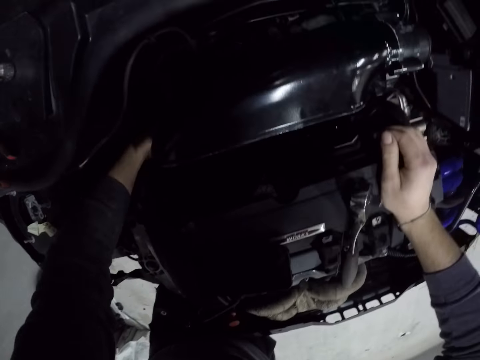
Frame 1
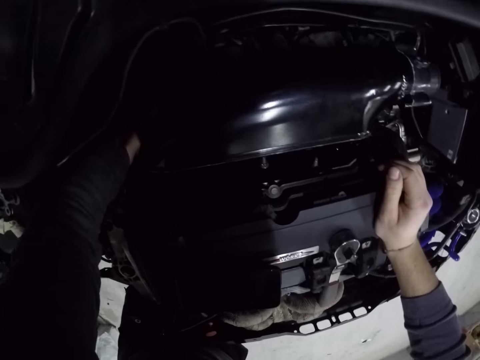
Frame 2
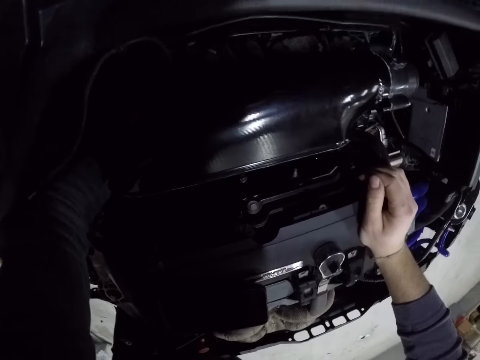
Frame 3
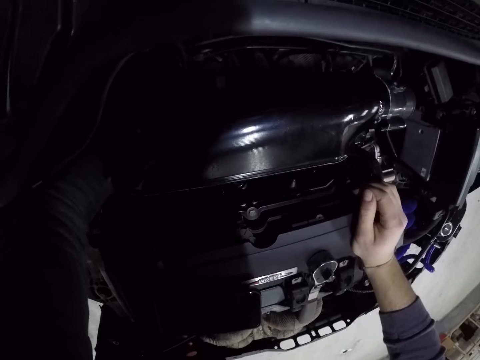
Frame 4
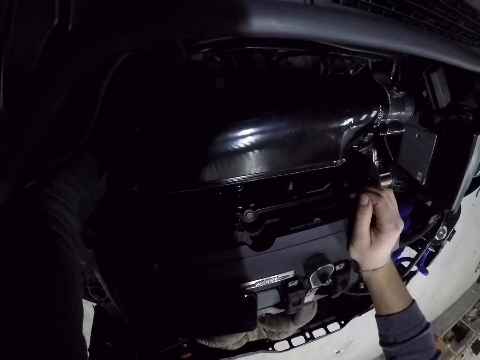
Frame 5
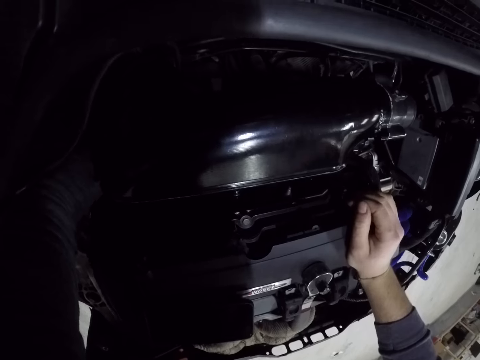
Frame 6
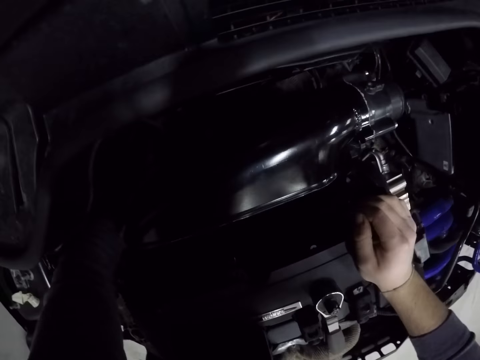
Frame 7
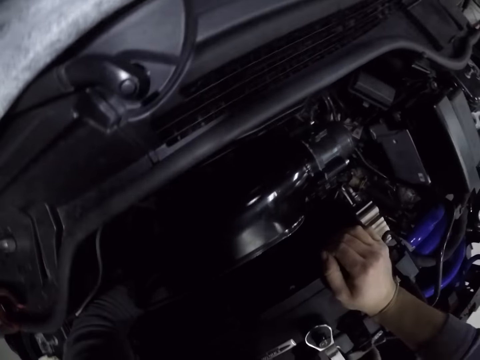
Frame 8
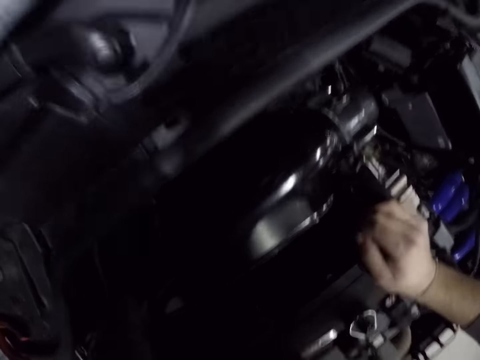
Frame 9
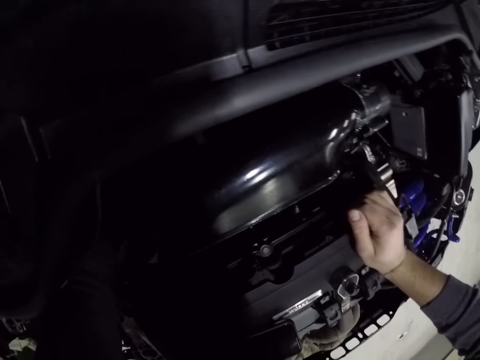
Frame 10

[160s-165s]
The camera wearer tightens the bolt with the wrench in his left hand.

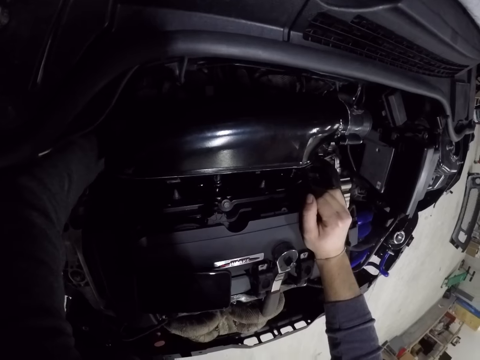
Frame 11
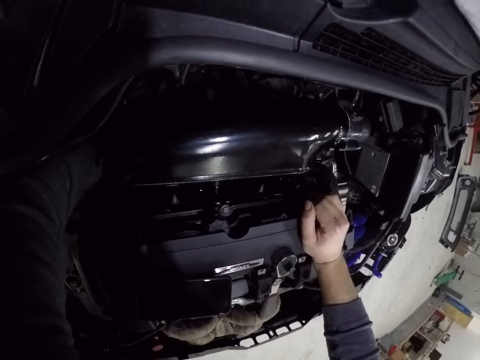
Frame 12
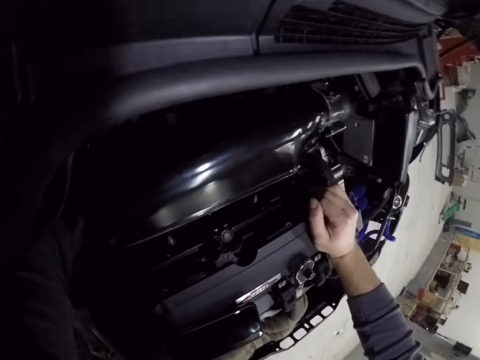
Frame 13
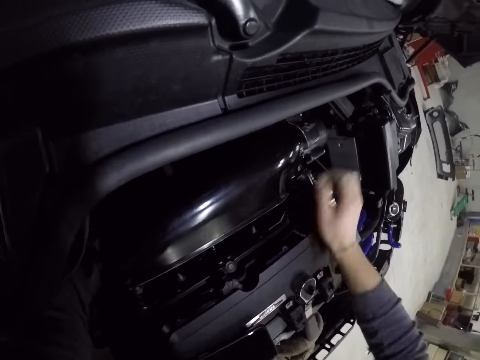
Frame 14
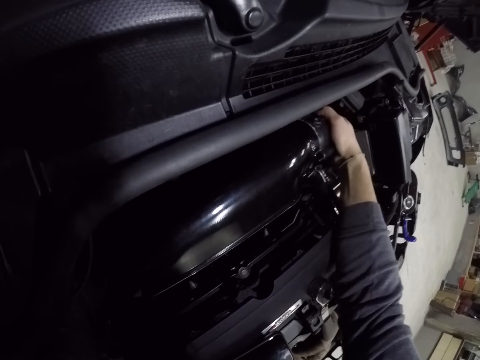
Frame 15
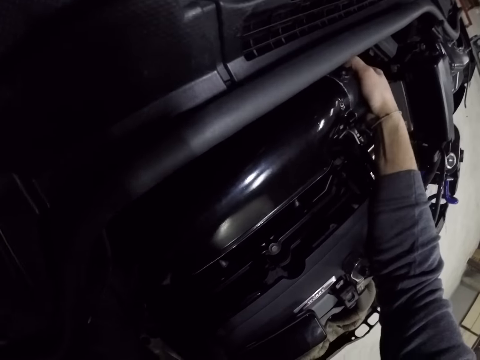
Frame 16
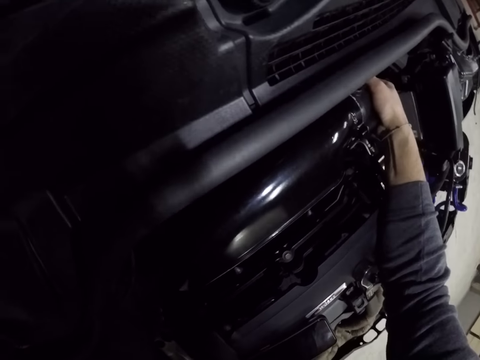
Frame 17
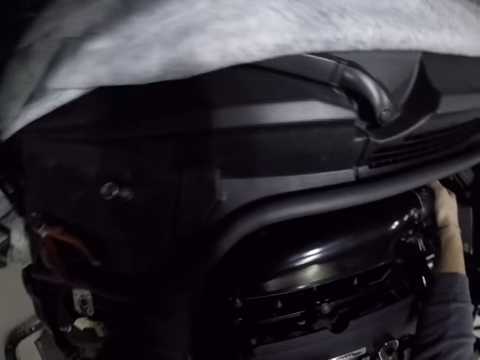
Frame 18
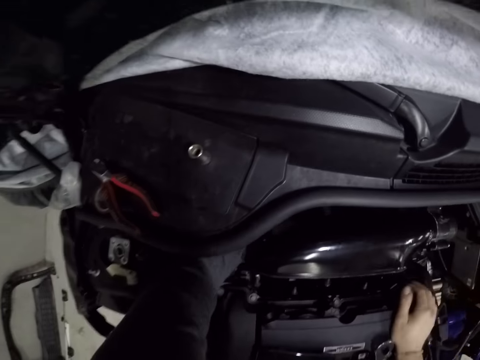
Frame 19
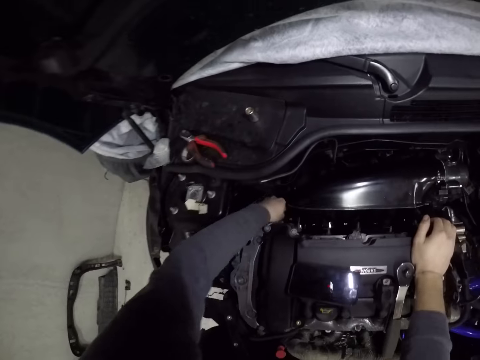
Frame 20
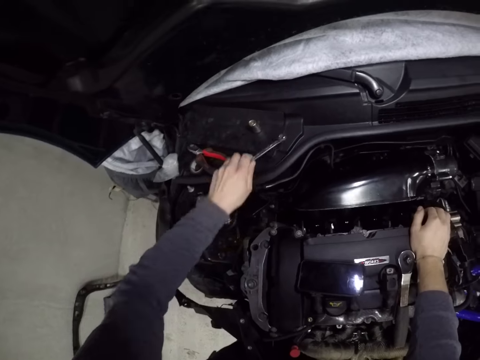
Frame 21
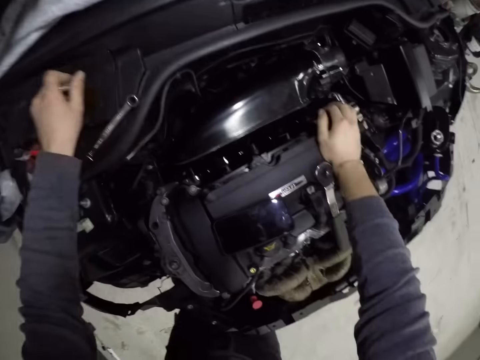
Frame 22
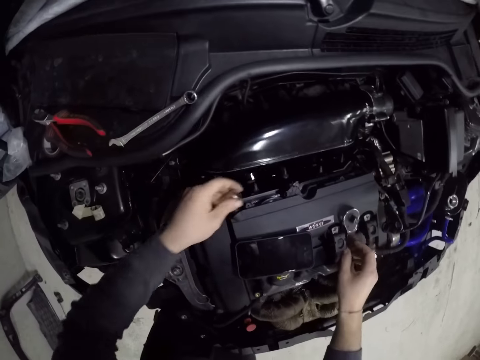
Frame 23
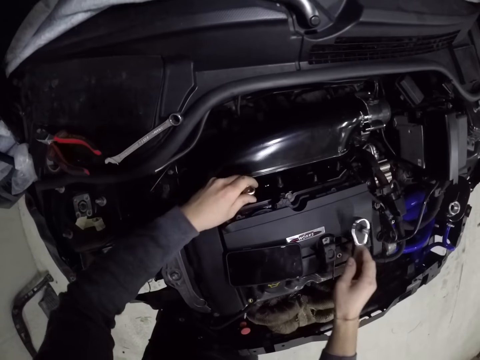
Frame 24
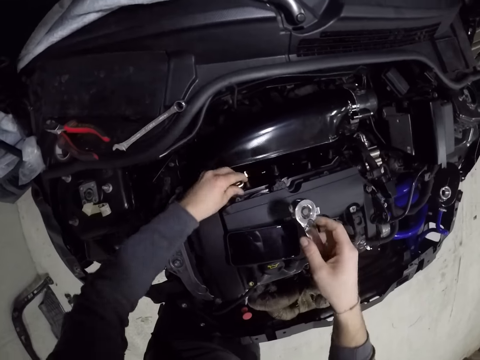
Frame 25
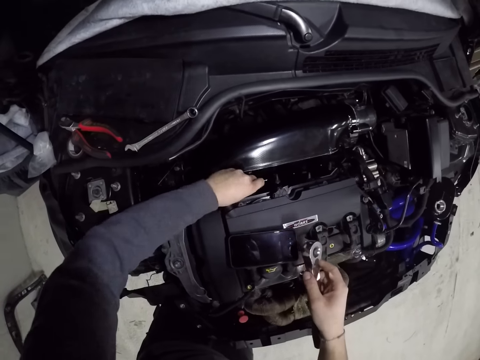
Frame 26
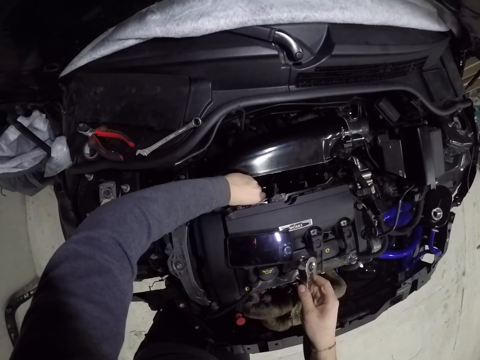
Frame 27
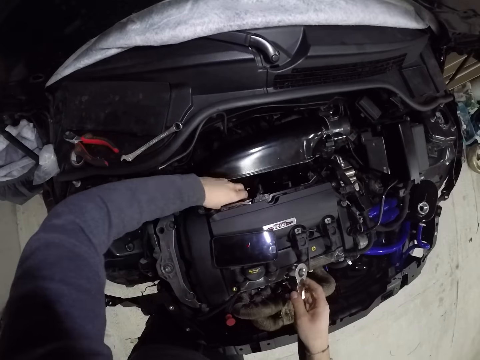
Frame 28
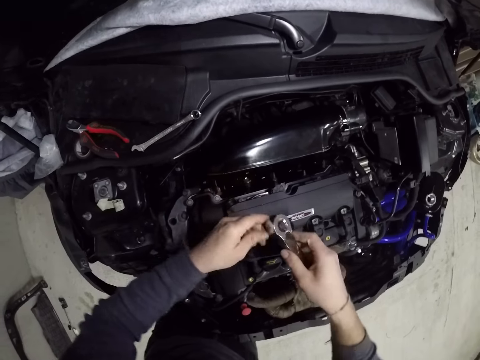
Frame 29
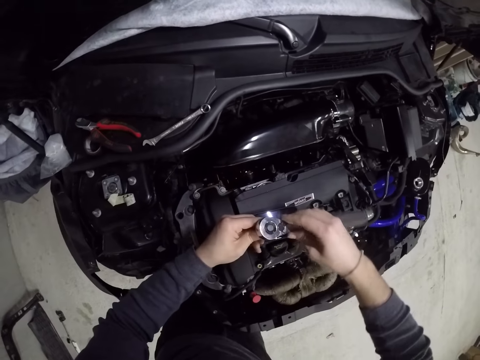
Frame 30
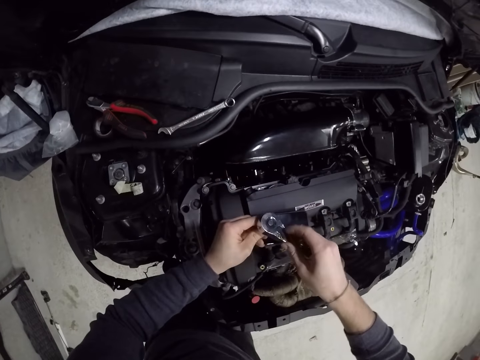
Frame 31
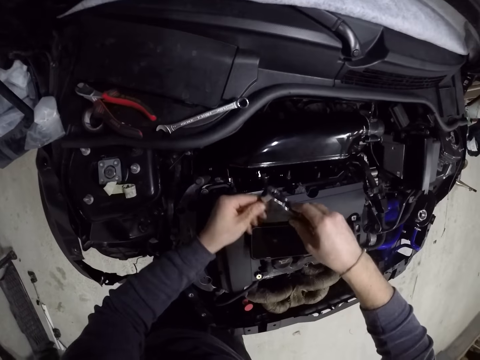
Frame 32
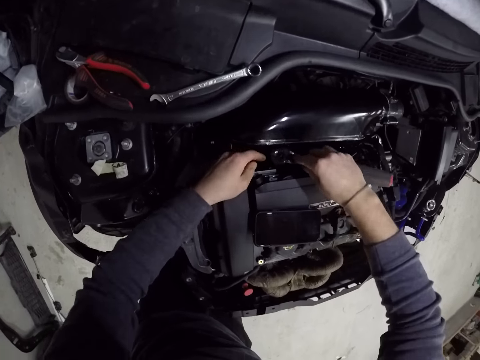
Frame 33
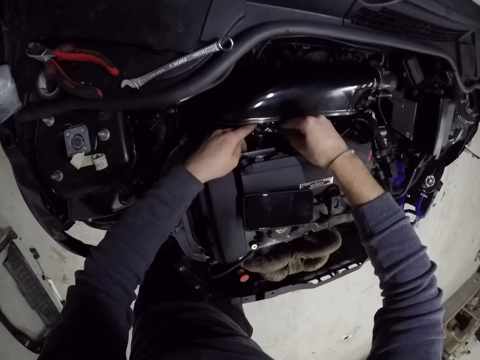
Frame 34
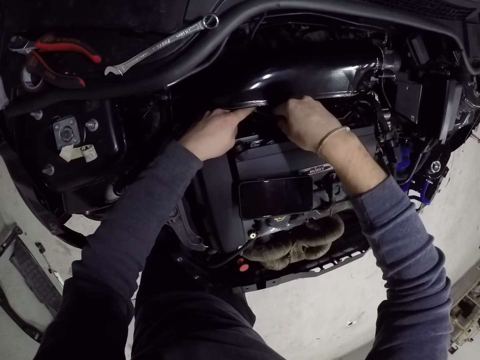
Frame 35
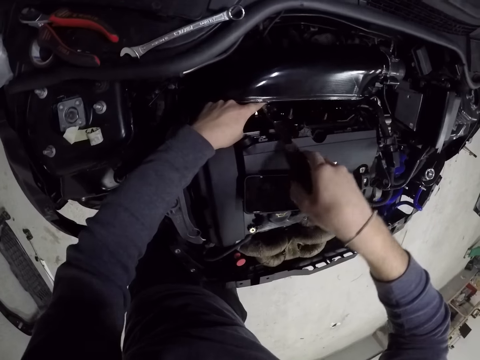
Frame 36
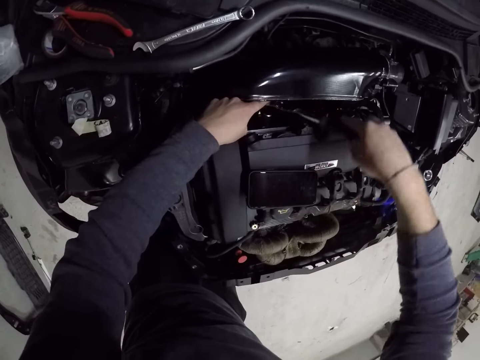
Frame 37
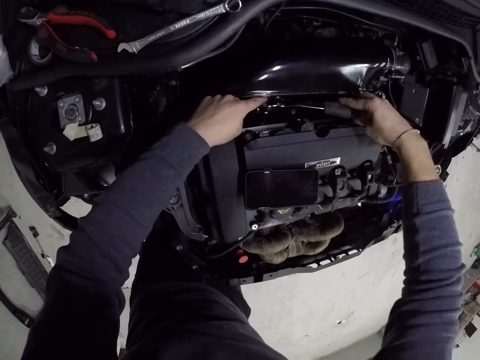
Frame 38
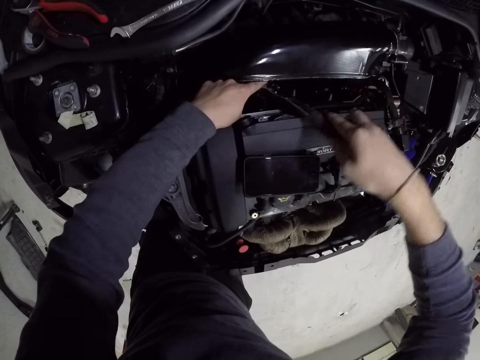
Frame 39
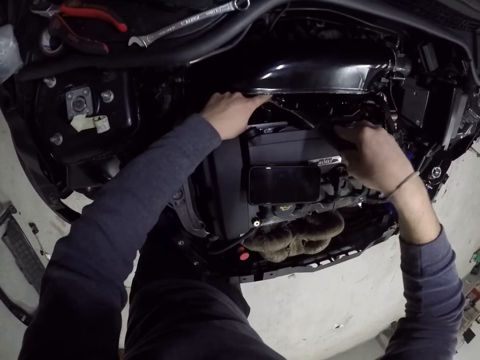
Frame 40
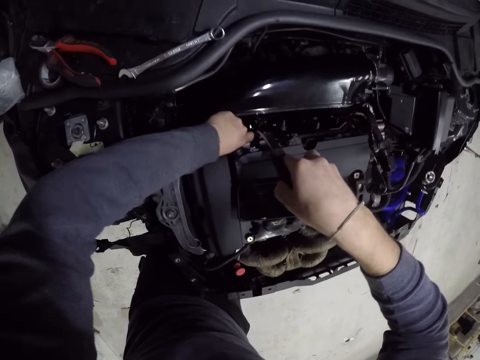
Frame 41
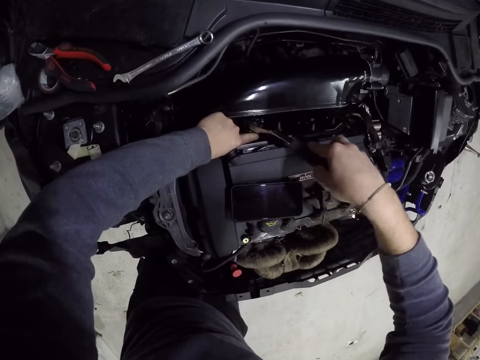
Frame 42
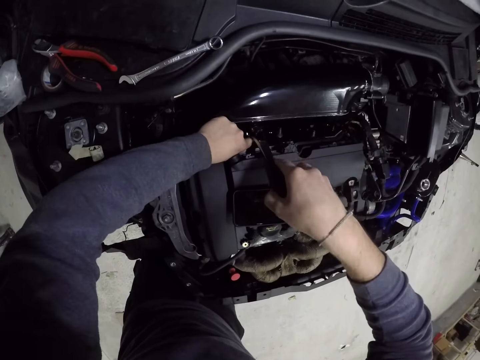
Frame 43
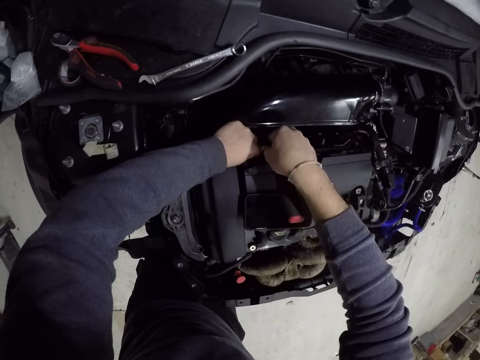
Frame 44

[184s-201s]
The camera wearer holds the car engine with his right hand. He tightens the bolt with the wrench in his left hand. He drops the wrench in his left hand on the car. He takes the ring spinner with his left hand from the car. He puts the nut on the car. He picks up the nut. He picks up the allen or wrench from the car engine with his right hand. He tightens the bolt with the ring spinner in his left hand. He fixes the nut in the bolt. He puts the ring spinner inside the allen with his hands. He adjusts the wrench. He tightens the bolt with the allen in his hands.

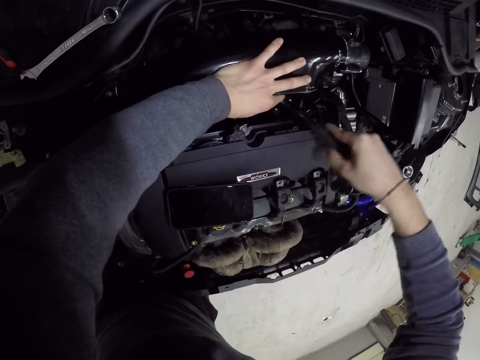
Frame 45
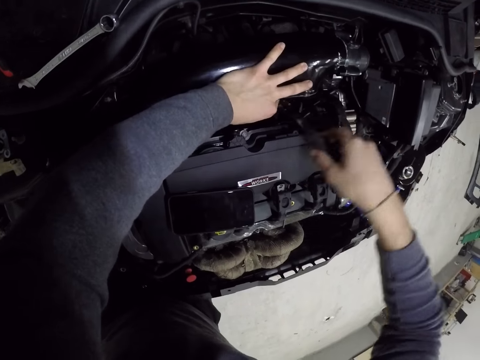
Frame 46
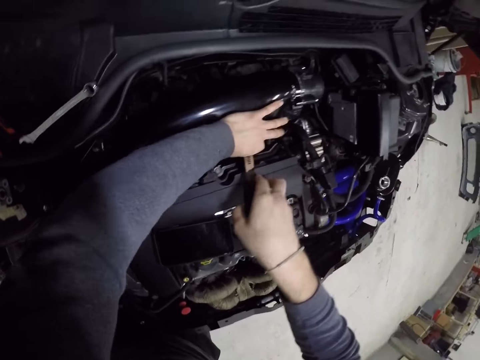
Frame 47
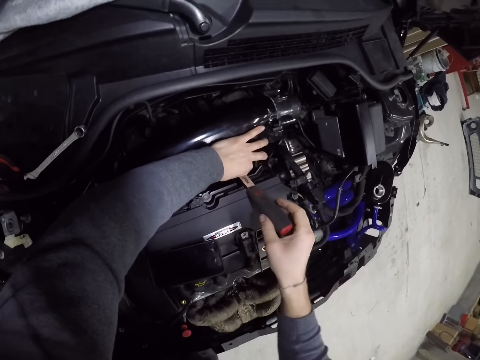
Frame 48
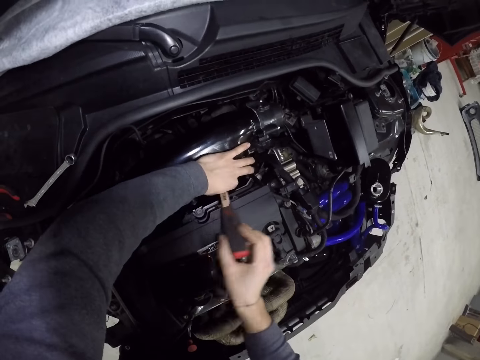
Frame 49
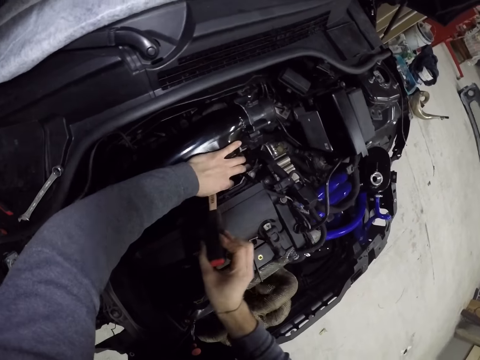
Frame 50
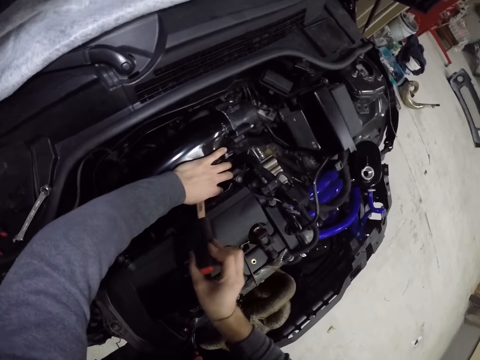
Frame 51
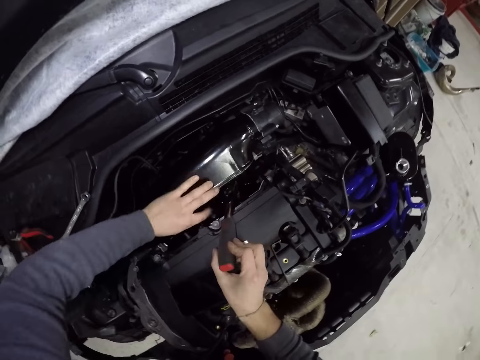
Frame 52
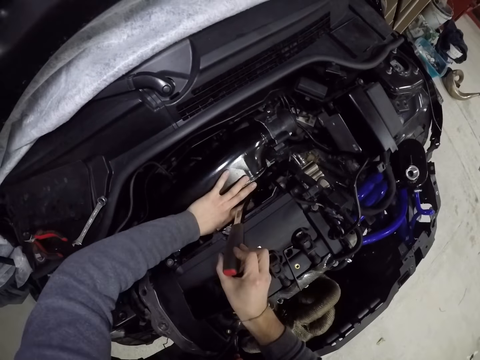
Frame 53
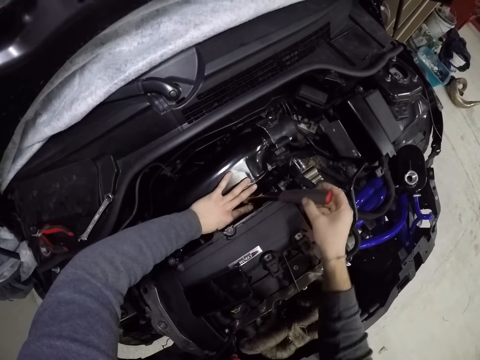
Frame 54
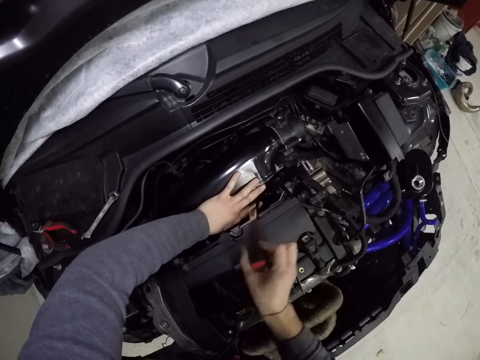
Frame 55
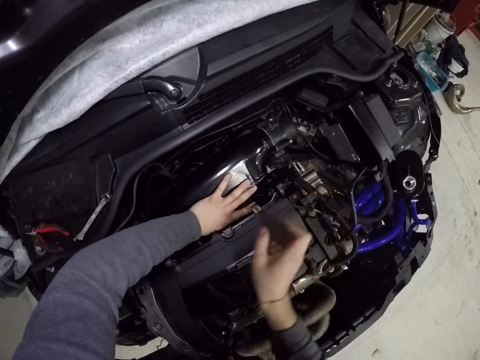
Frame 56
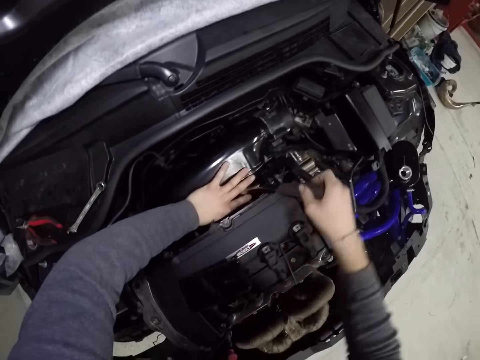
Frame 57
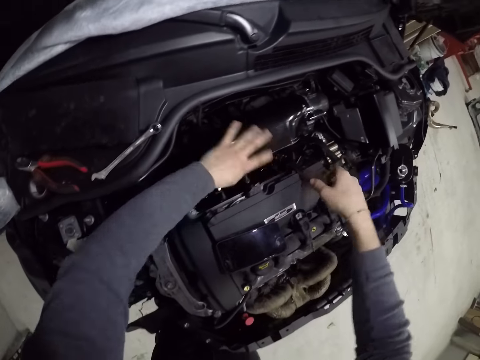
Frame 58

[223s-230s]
The camera wearer tightens the bolt with the allen in his right hand. He tightens the bolt with the allen in his hands.
